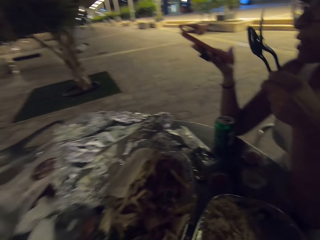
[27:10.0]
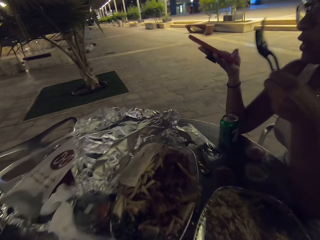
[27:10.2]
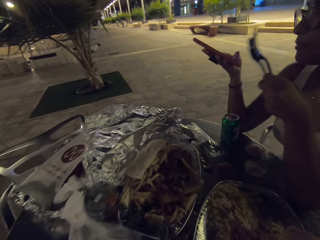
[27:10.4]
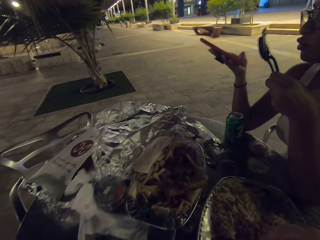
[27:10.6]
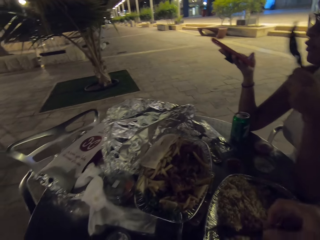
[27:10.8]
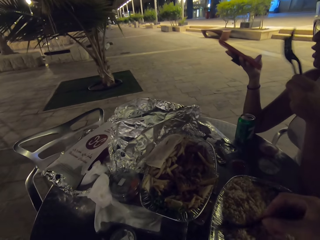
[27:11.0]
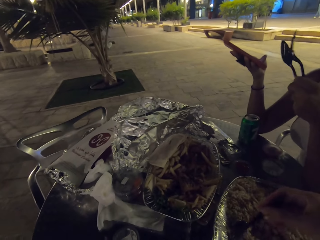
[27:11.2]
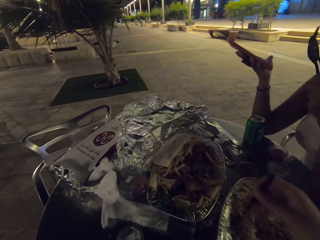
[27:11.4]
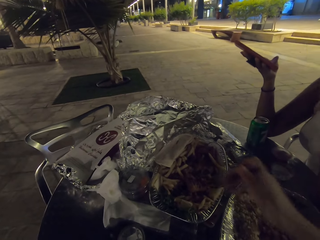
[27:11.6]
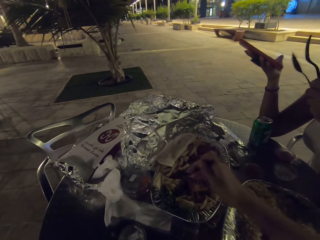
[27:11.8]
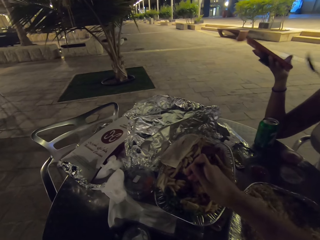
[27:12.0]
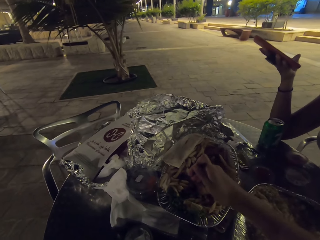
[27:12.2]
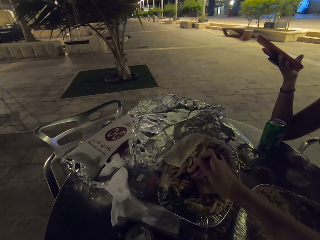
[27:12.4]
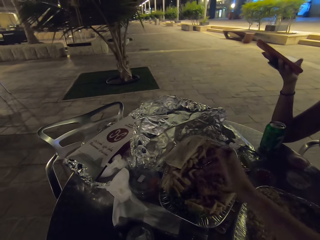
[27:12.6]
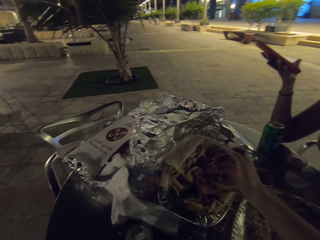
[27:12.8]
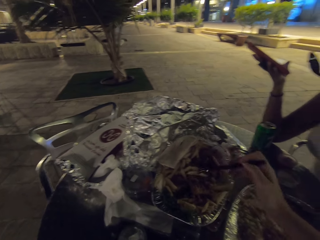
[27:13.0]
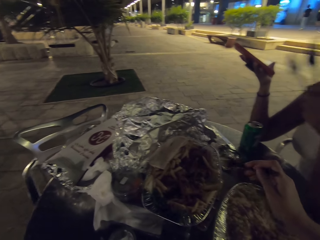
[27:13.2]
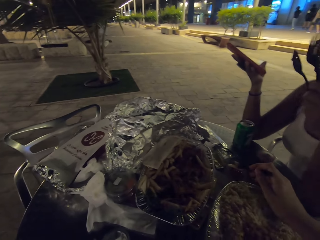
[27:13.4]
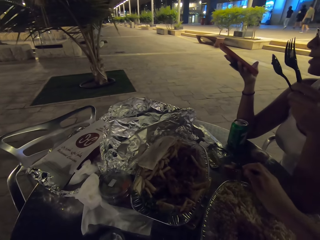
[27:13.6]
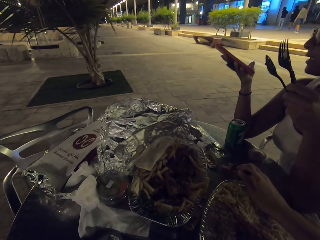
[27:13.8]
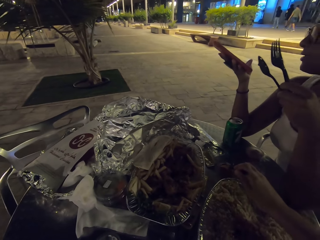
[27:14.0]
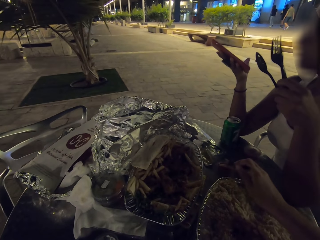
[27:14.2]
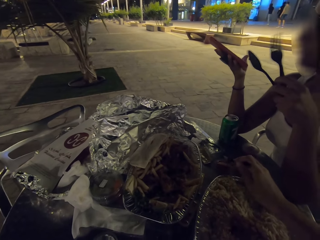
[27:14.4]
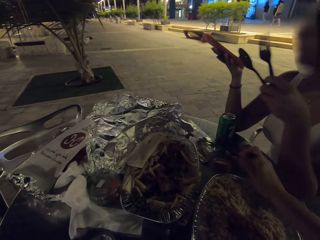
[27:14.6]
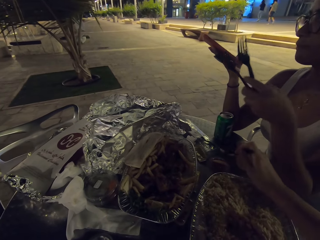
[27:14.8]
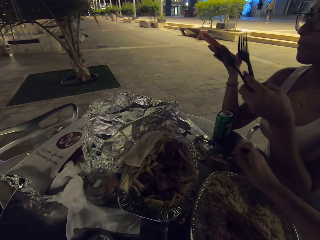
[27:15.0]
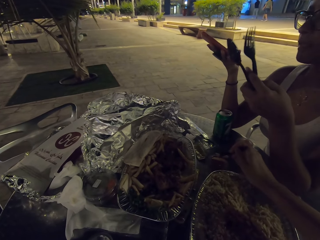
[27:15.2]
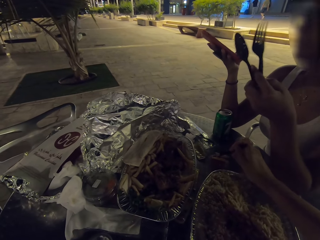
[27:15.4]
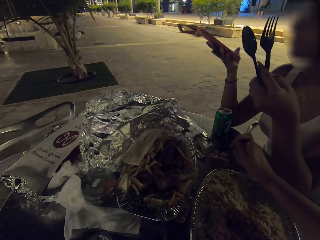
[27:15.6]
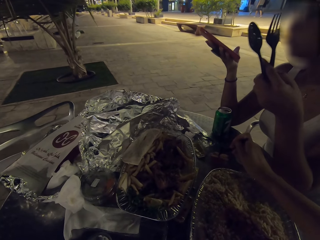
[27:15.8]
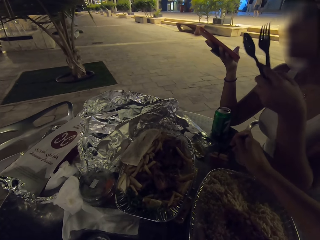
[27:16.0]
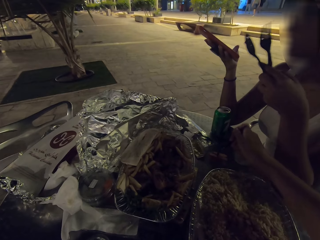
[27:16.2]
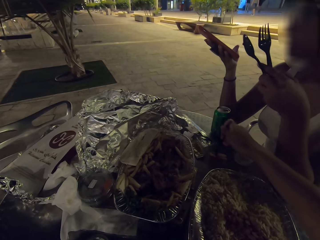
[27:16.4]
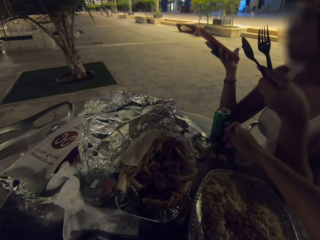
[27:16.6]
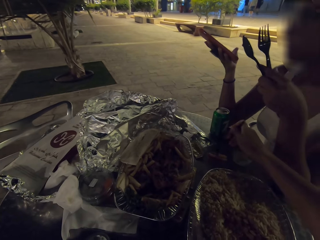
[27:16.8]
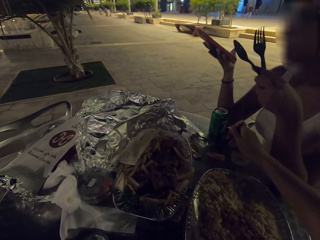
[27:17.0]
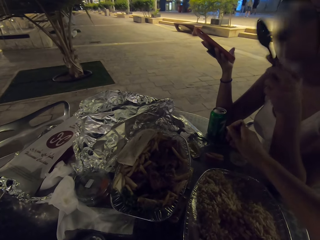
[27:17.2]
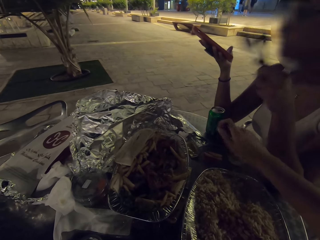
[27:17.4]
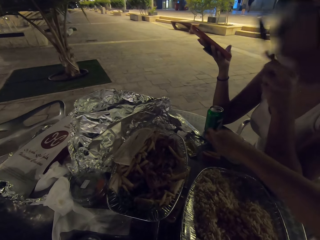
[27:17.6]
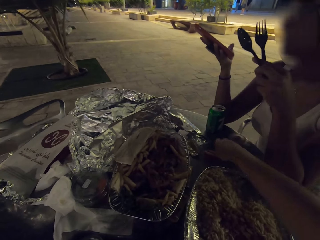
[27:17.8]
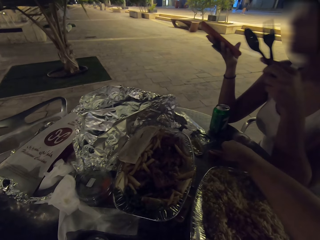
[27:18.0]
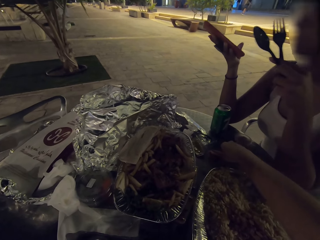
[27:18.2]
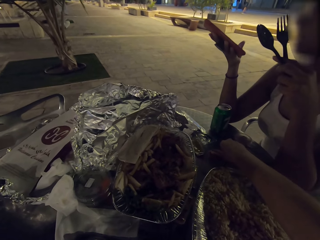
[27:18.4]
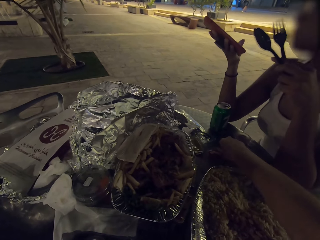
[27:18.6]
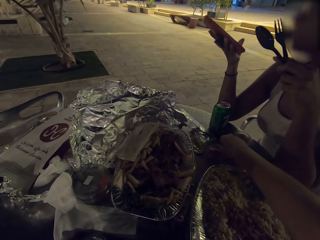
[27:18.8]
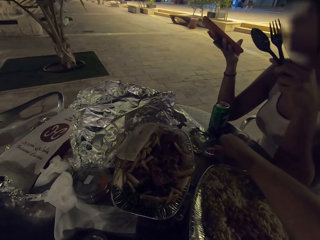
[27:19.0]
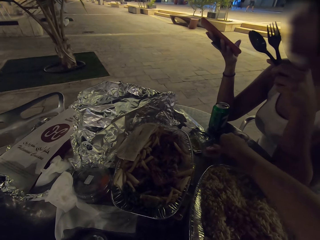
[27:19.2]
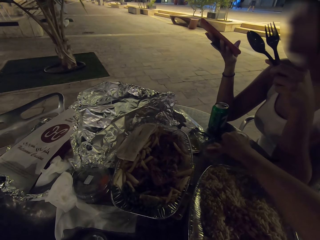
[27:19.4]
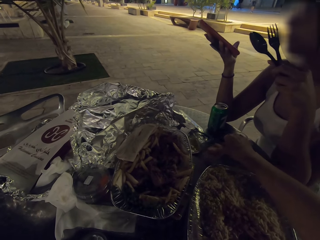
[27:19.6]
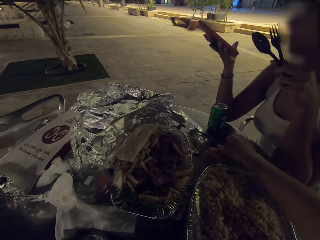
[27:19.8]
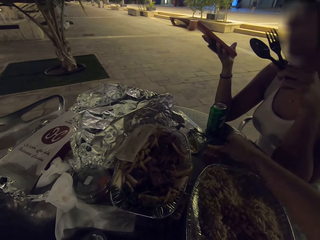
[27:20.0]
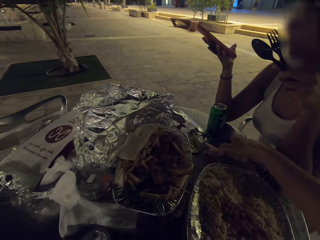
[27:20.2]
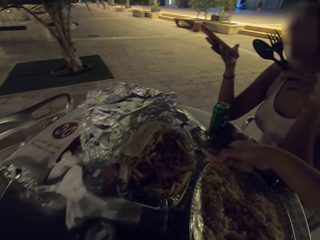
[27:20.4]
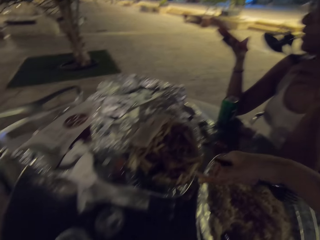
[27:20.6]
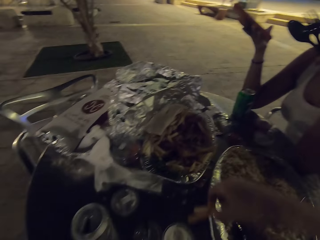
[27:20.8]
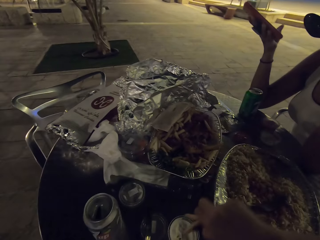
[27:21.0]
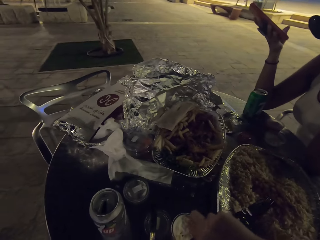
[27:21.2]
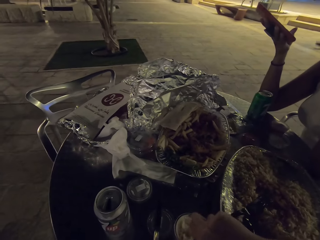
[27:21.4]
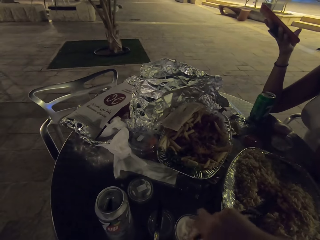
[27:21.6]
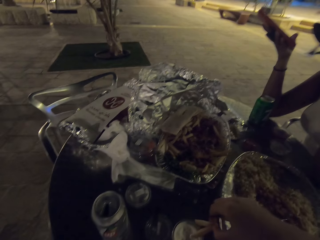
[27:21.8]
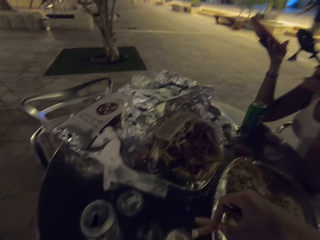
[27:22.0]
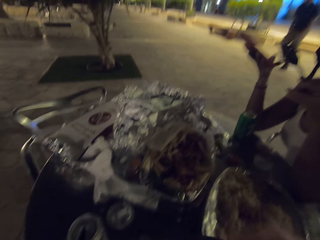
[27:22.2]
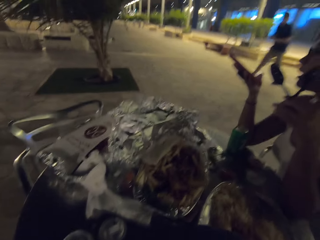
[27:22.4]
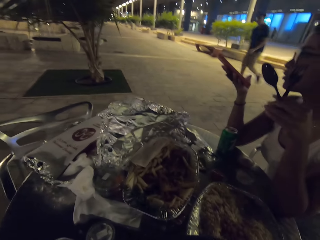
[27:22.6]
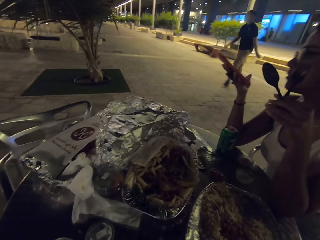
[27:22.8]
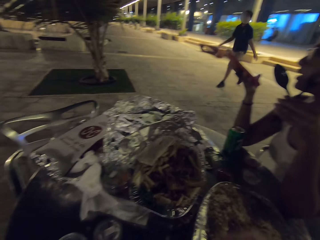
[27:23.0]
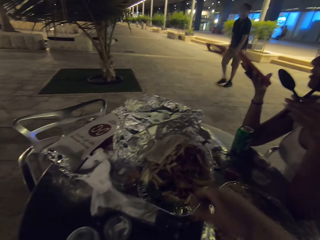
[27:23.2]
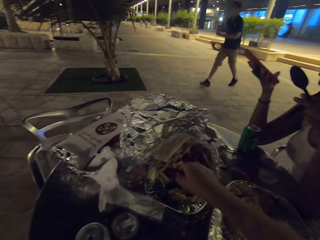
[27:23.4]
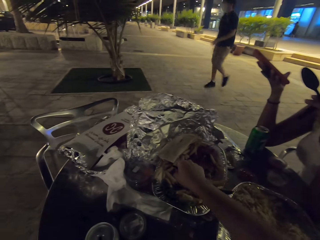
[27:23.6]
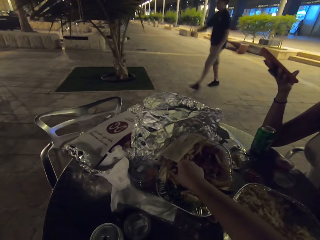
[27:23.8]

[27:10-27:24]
The camera wearer eats the piece of steak. They pick up the chips.

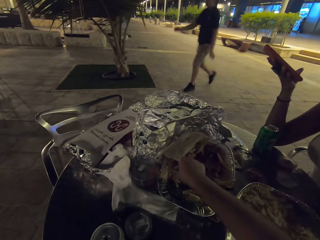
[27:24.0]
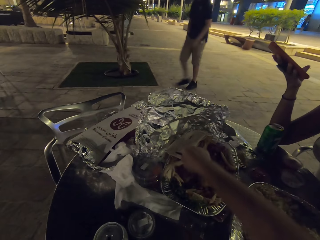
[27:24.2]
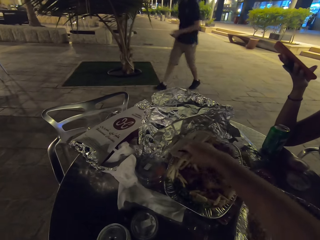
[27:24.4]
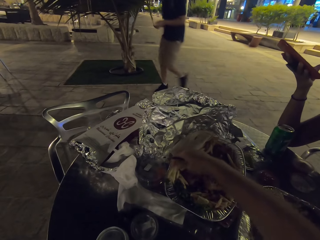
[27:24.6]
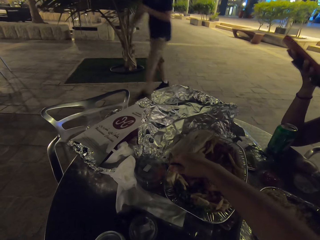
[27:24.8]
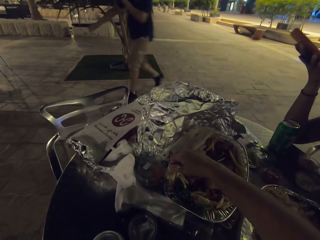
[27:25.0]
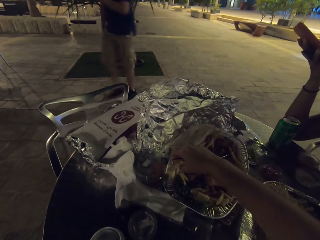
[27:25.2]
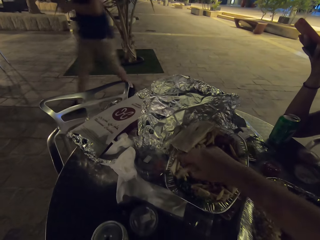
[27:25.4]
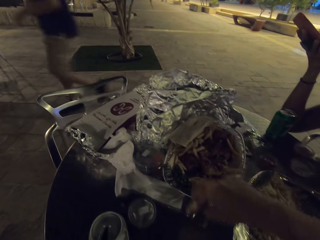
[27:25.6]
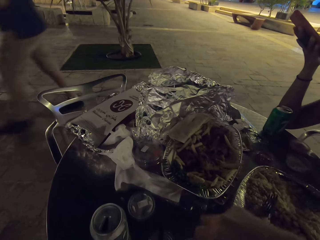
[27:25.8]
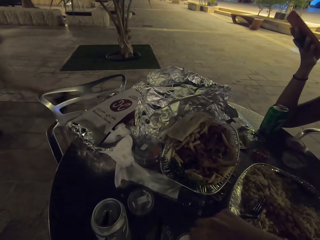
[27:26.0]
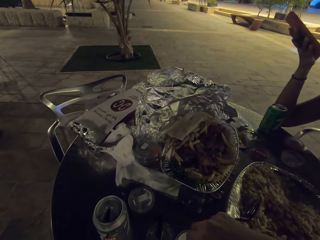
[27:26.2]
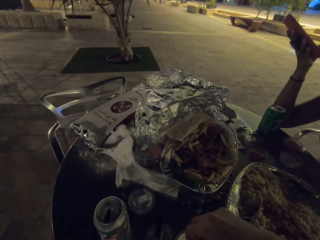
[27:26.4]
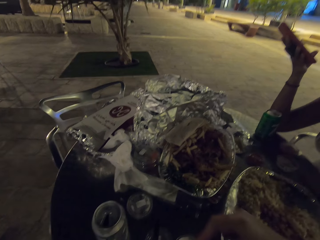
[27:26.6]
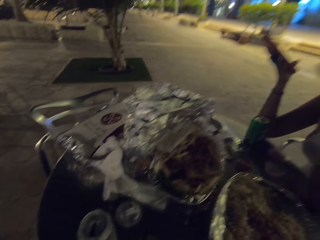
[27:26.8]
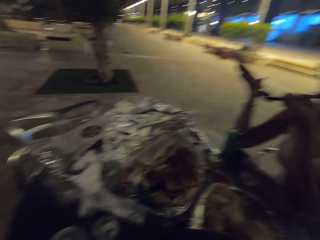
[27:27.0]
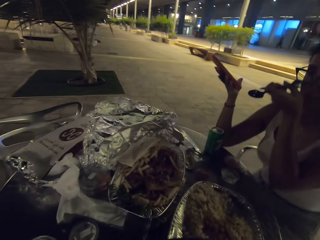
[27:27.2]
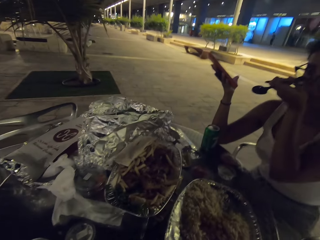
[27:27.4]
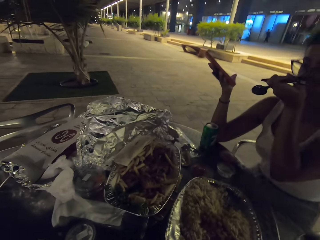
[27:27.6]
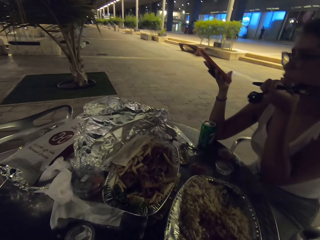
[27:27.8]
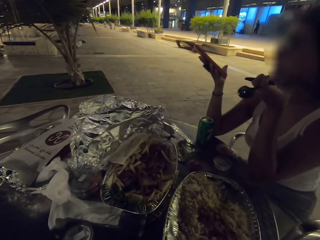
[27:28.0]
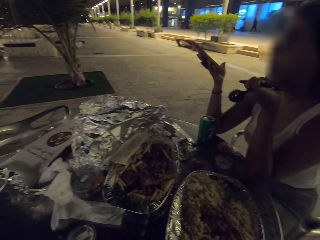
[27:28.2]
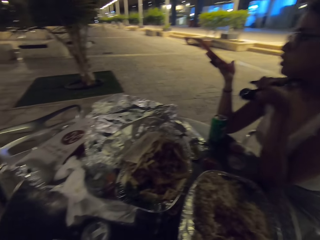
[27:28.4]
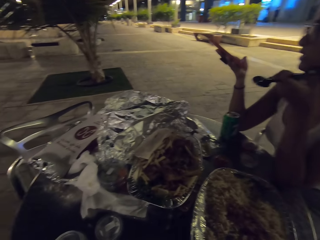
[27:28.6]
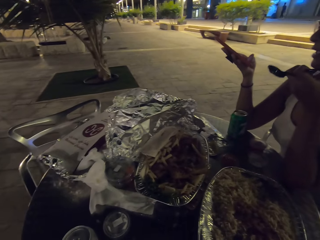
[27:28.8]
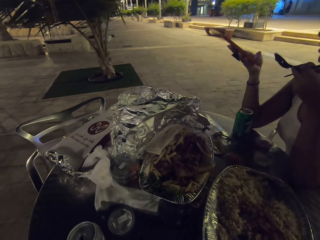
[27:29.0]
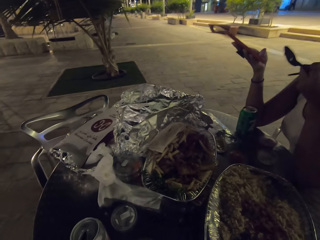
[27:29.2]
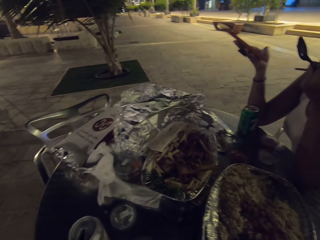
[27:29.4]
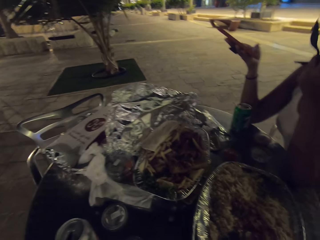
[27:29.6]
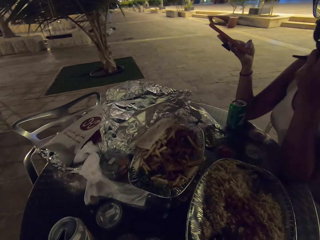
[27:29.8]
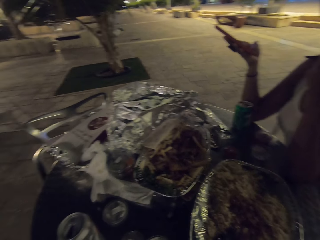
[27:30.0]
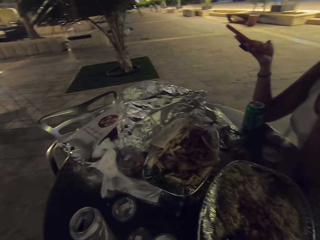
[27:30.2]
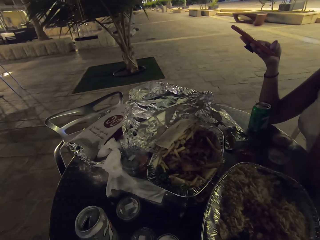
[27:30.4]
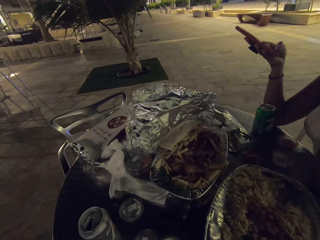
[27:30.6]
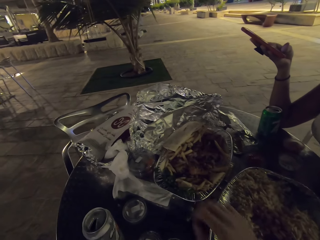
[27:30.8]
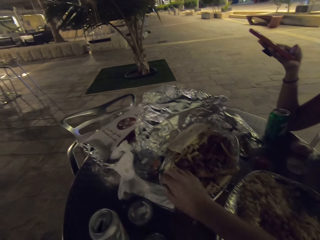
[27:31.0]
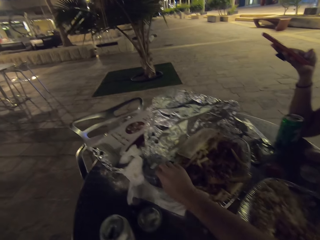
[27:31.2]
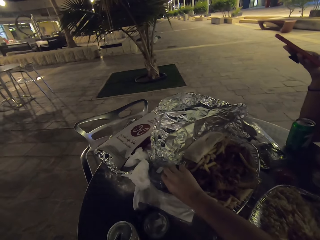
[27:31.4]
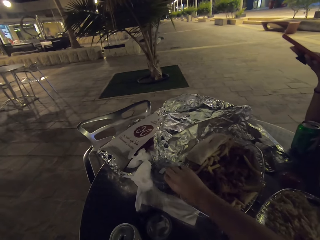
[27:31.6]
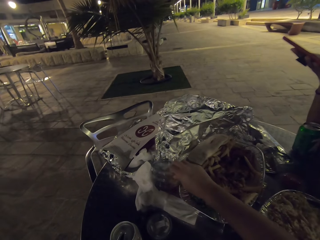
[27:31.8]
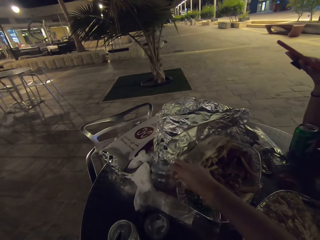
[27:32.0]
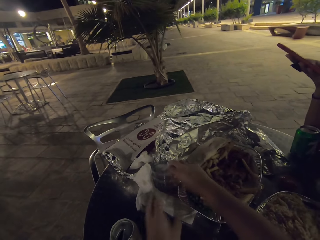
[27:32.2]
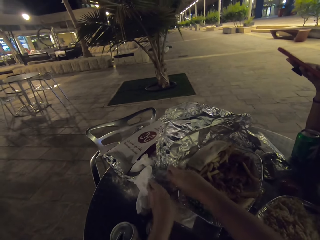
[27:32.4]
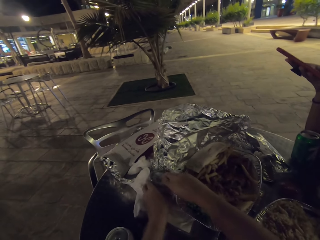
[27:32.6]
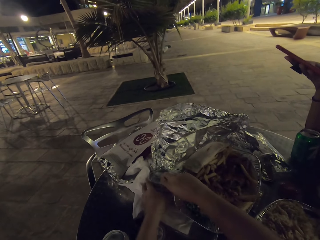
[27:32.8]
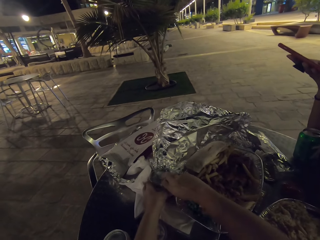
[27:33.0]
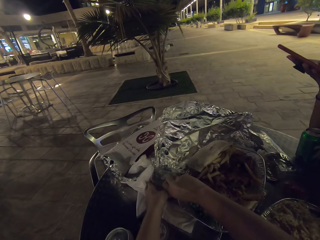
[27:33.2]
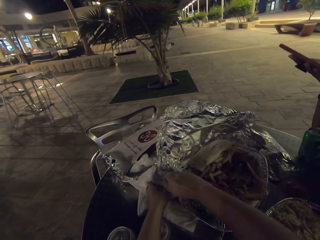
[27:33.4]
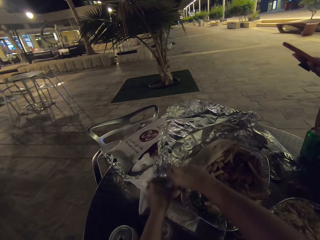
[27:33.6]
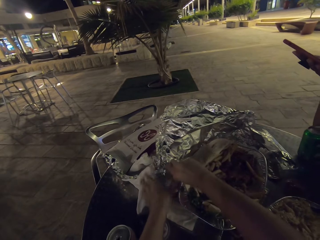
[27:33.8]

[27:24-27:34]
The camera wearer picks chips from the tin.
